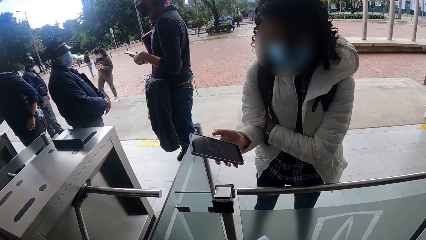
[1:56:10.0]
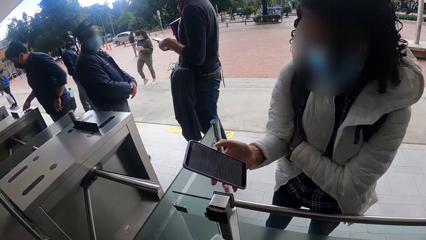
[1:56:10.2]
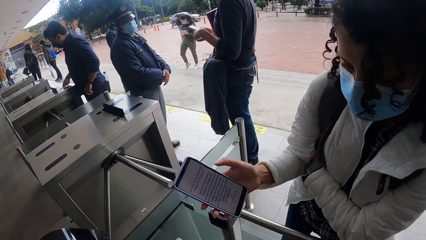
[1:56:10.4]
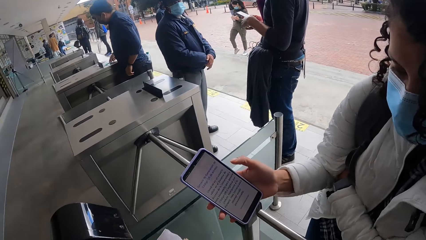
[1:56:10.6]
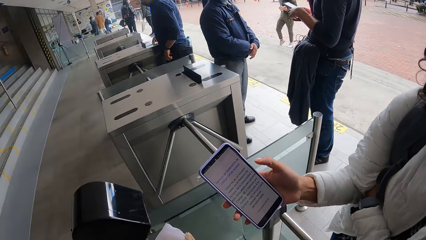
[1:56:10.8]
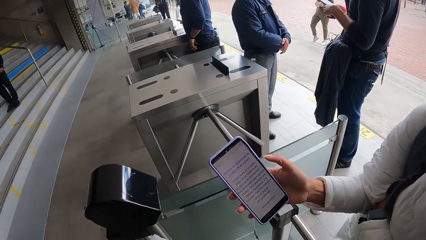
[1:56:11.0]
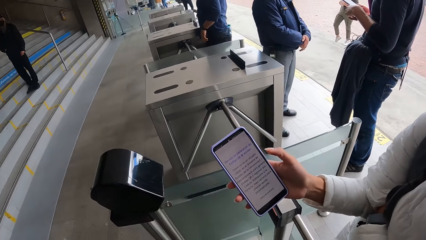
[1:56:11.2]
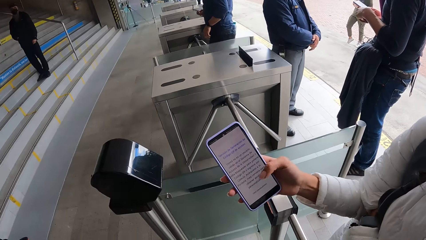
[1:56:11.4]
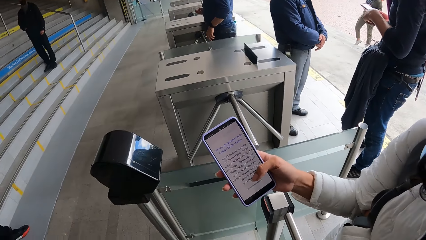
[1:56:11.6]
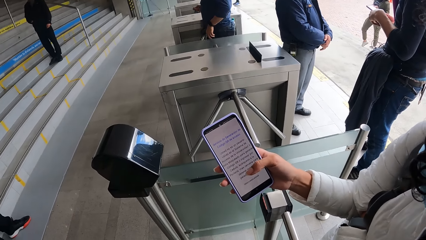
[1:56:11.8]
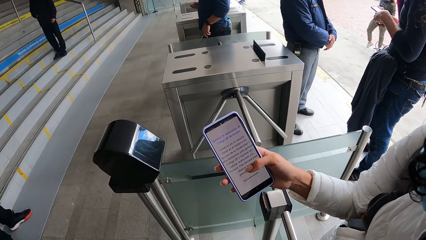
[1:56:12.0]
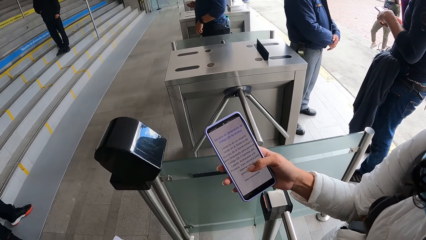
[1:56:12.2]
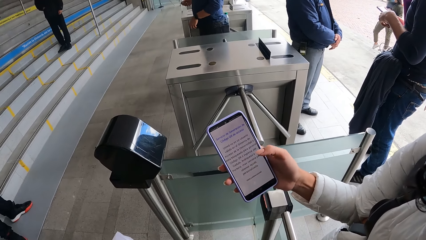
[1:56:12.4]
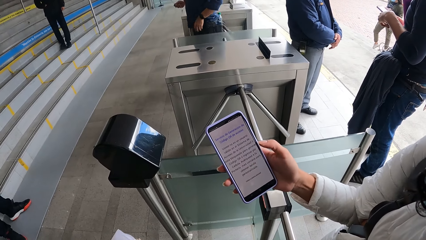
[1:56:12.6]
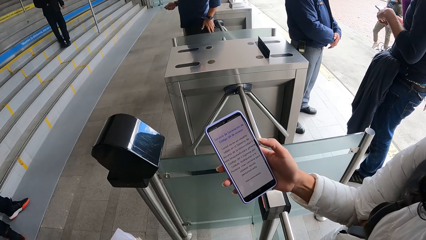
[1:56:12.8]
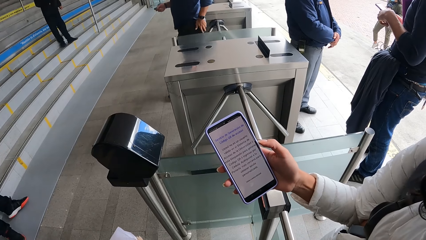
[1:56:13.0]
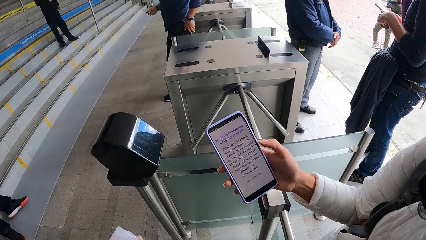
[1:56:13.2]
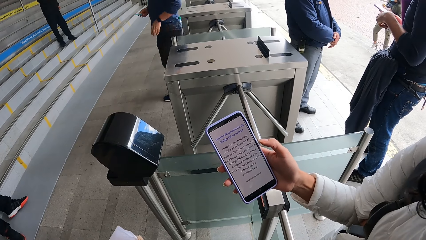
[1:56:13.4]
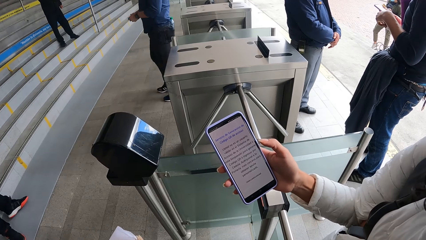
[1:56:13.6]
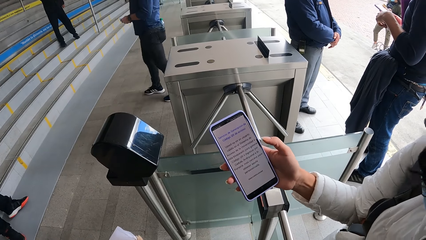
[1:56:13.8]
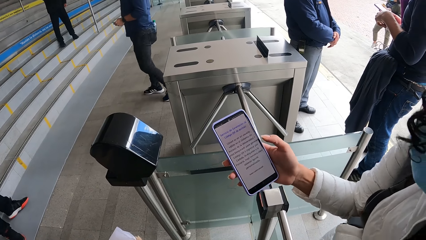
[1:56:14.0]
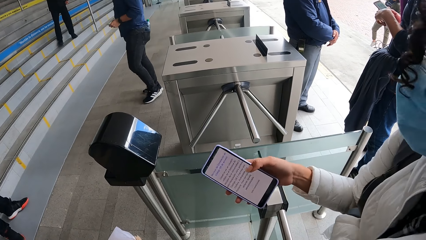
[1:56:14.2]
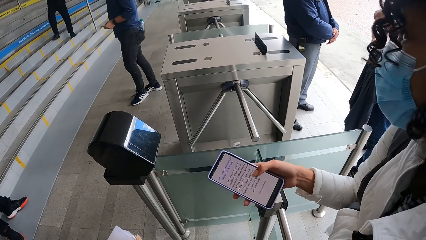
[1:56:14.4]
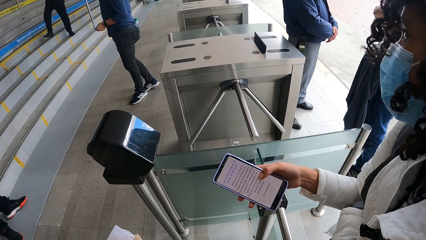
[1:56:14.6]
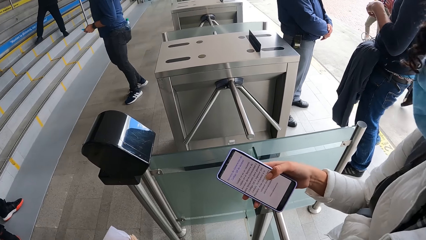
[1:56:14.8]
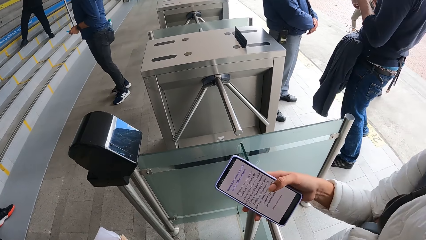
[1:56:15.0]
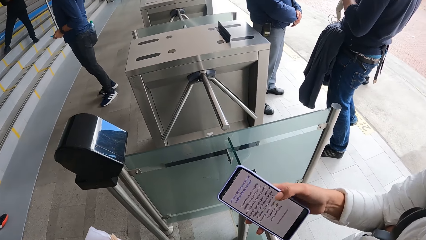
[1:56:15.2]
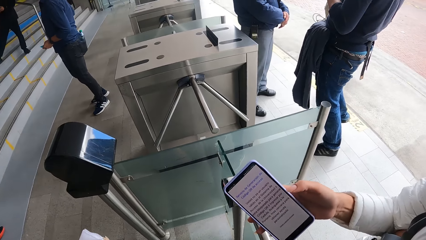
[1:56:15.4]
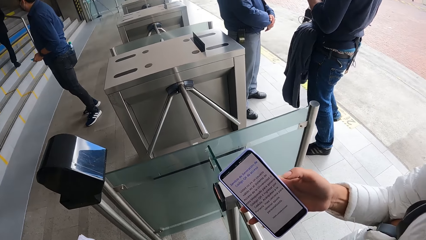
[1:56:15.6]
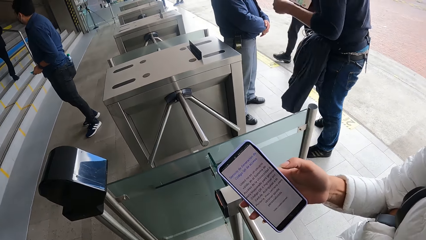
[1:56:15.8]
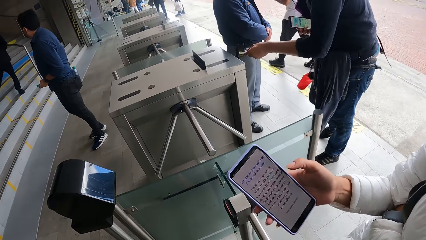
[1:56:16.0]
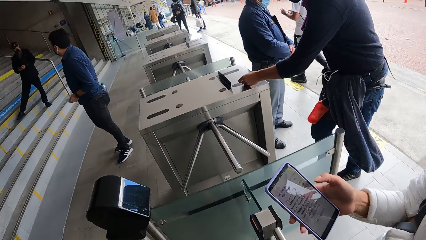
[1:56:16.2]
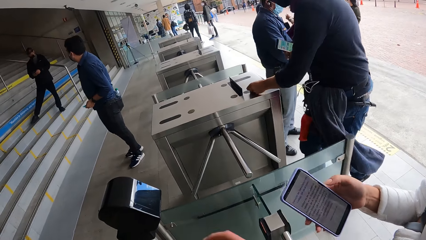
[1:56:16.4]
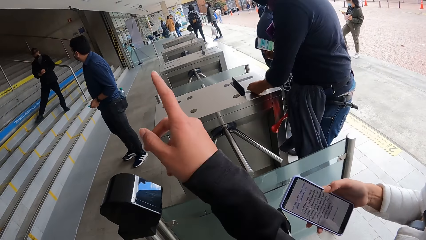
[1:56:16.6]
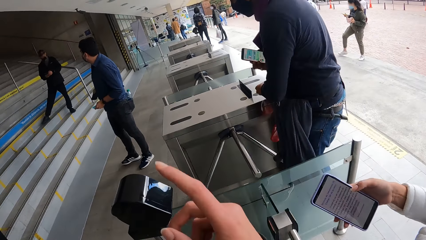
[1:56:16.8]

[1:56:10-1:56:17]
The camera wearer interacts with the woman. The woman shows the camera wearer a phone.

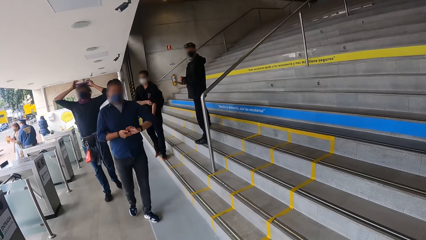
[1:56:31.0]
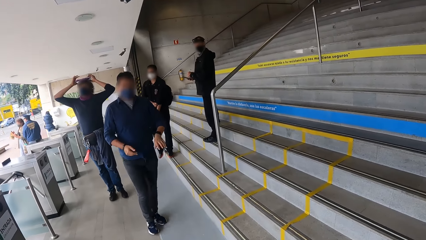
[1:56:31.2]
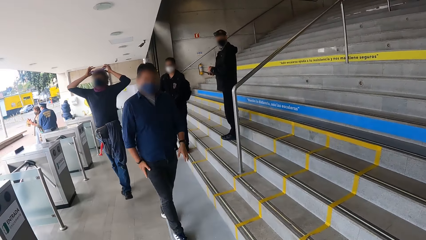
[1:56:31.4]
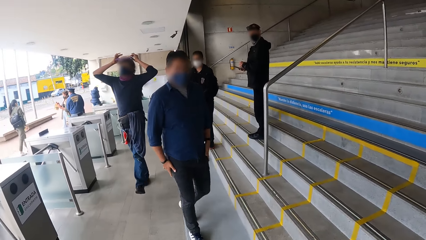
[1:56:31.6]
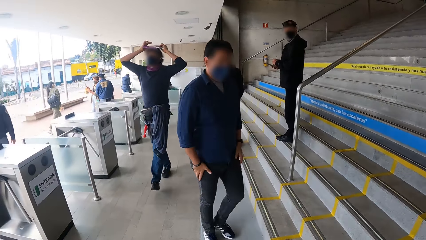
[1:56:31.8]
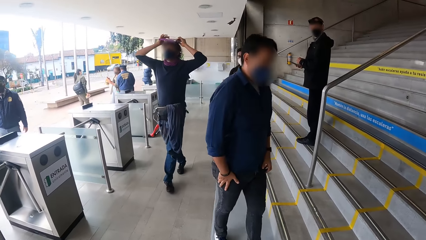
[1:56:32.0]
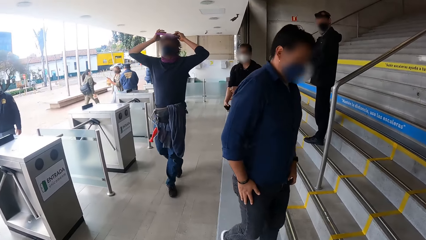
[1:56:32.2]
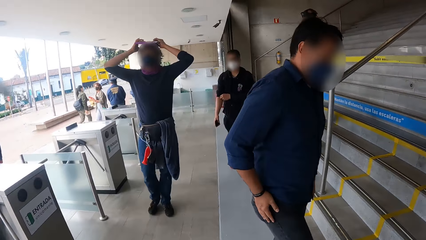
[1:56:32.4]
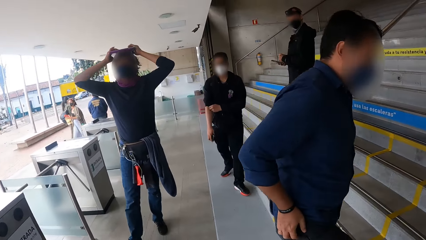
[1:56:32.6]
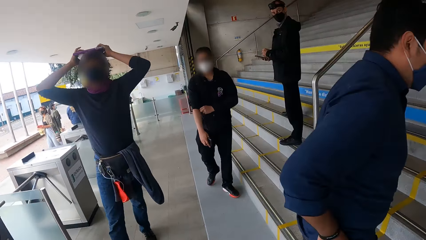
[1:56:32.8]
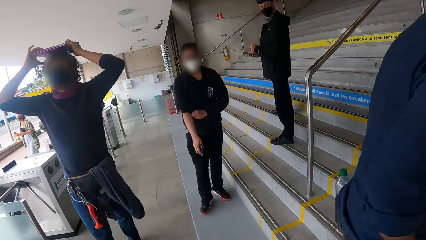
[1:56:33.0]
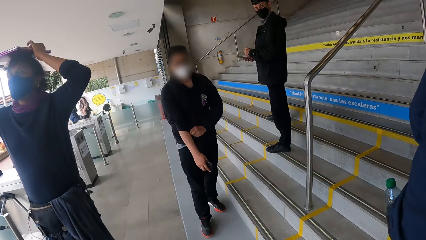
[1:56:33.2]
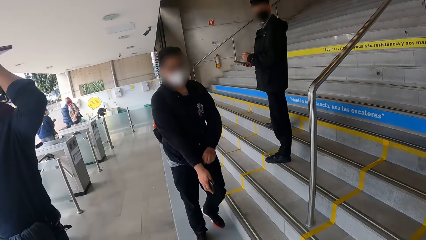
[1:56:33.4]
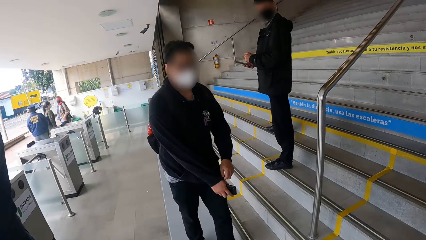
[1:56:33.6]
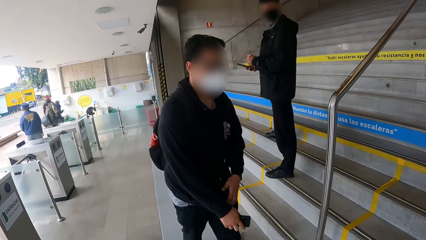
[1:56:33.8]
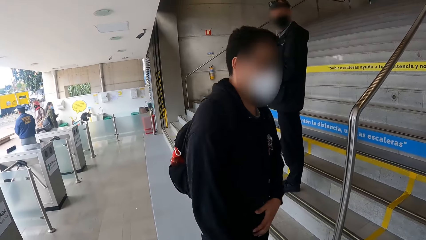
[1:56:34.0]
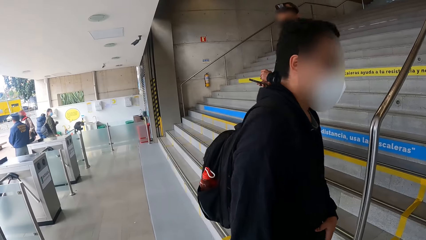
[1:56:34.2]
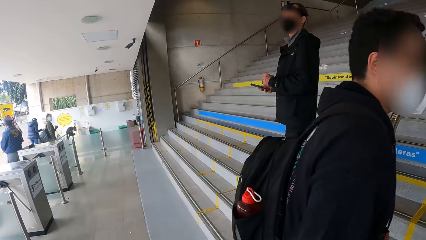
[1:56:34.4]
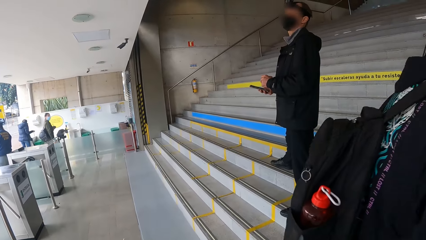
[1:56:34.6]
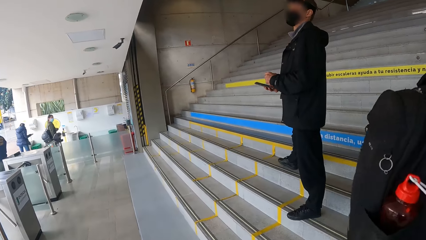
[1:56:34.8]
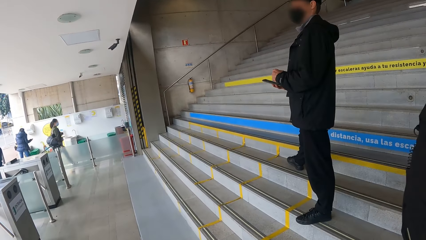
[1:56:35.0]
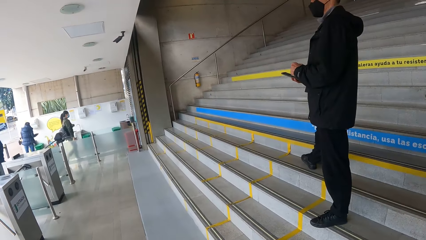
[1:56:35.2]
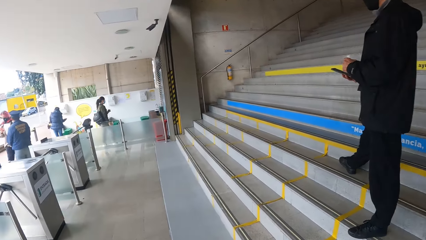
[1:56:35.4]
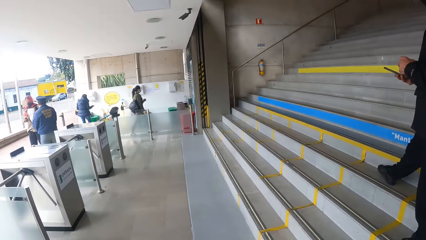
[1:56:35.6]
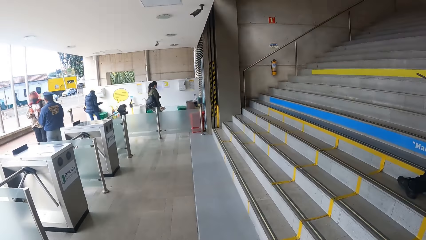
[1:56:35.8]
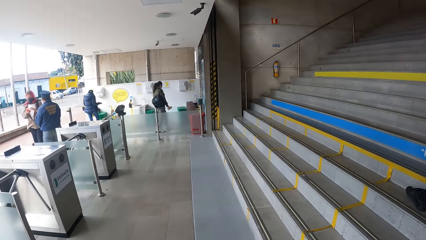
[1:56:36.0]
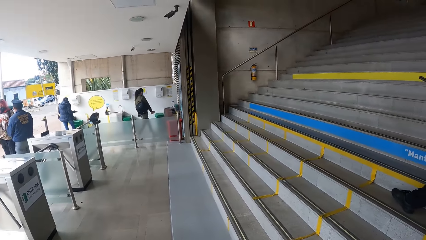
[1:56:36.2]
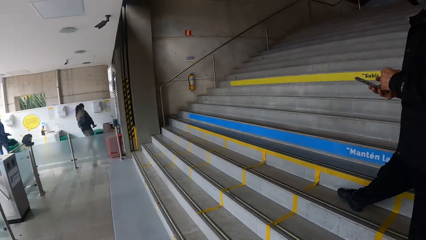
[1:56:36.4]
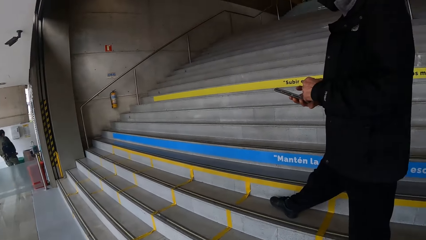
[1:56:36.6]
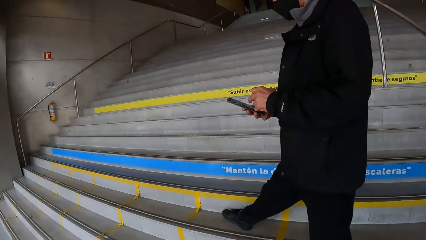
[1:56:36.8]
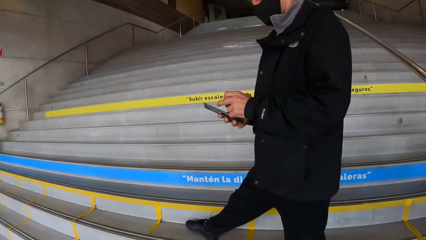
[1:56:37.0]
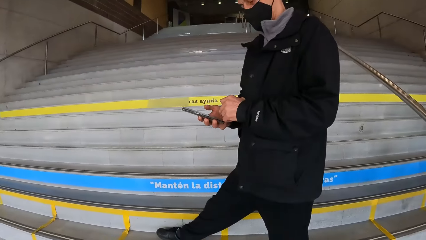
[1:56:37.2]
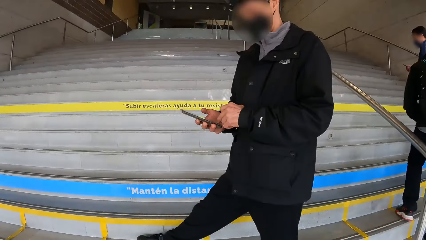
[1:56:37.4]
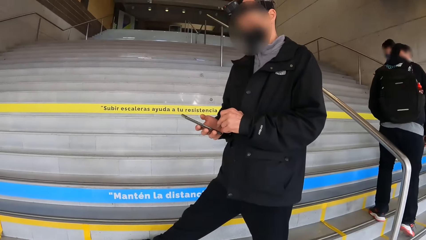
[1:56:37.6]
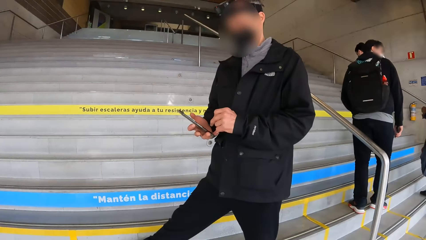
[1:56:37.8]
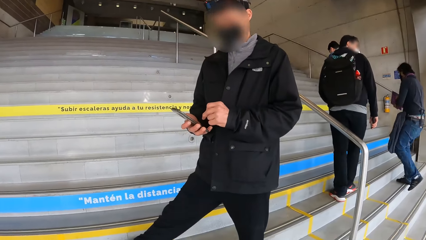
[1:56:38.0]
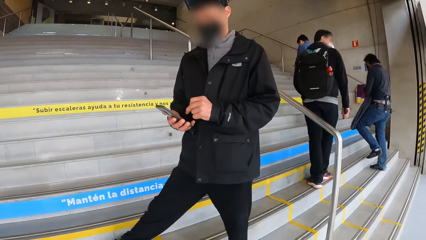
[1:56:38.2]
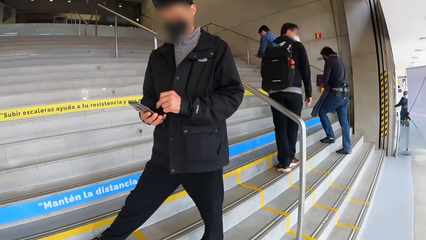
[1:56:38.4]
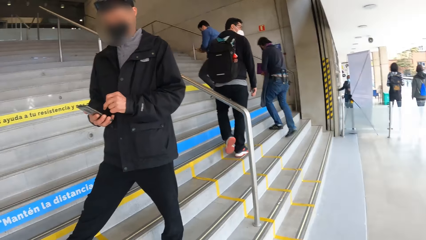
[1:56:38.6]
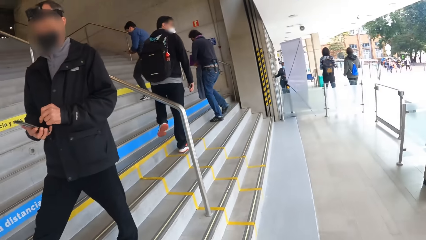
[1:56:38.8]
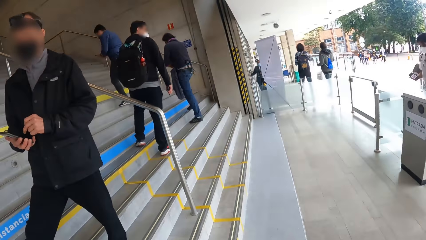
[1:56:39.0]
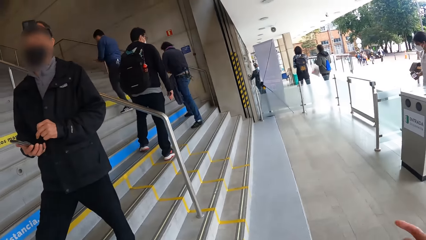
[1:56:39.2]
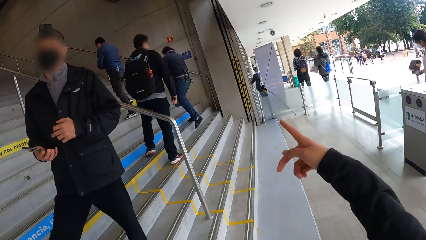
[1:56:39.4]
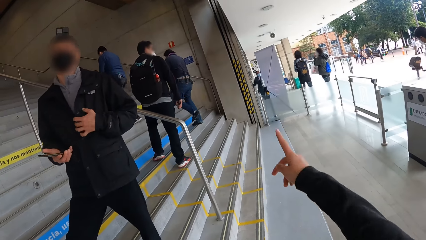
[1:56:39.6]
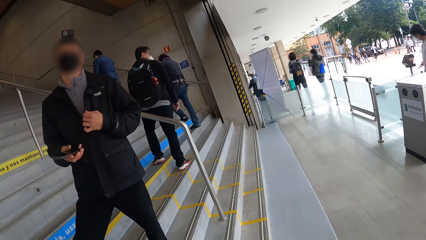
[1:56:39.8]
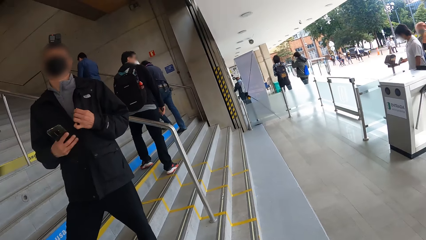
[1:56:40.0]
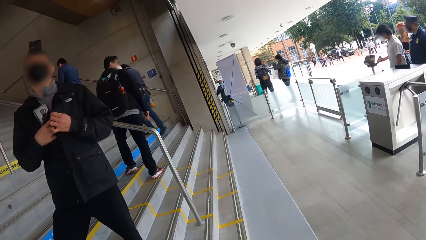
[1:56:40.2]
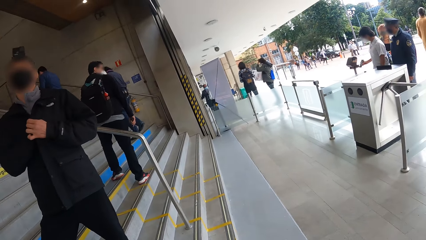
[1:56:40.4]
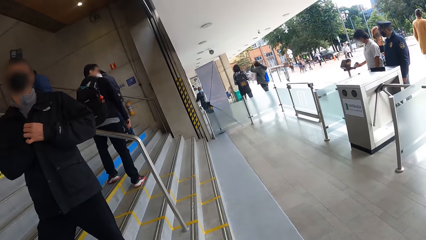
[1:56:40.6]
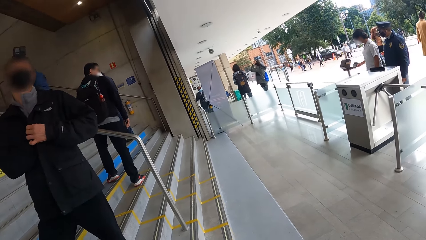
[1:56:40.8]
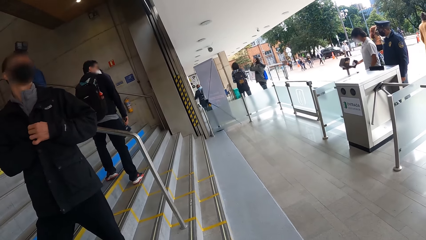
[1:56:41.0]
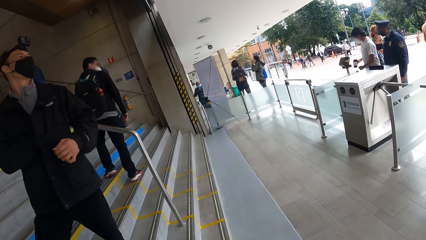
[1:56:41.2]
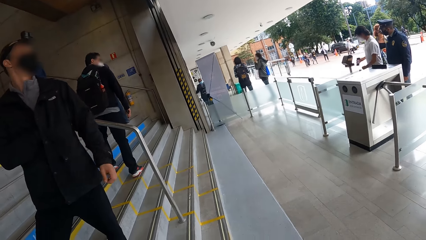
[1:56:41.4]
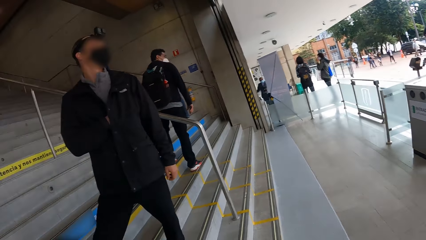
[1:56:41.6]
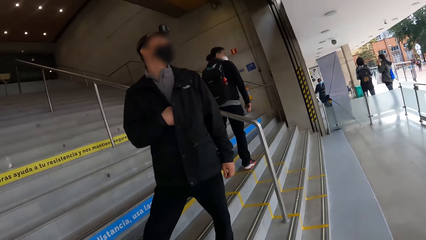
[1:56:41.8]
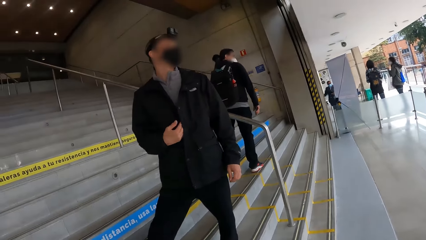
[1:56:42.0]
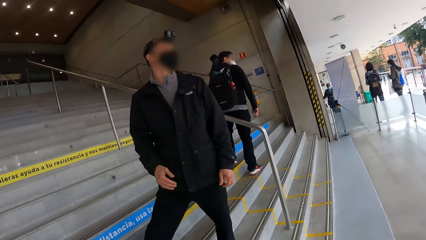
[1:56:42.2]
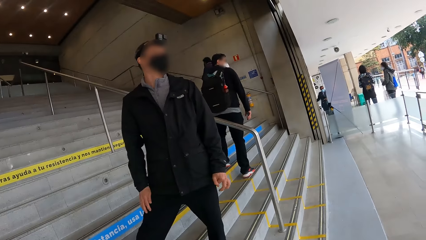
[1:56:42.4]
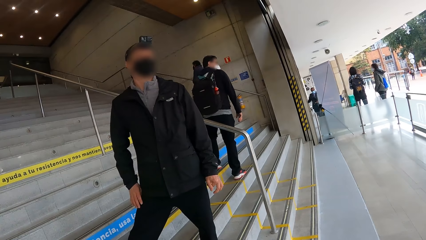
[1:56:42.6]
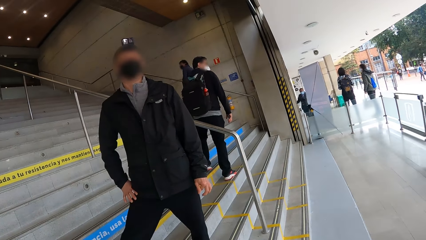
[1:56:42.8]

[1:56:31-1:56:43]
The camera wearer walks past a man, another man, and a third man. Another man holds the phone in his right hand. The camera wearer interacts with the man. The man places the phone into the coat with his right hand.
